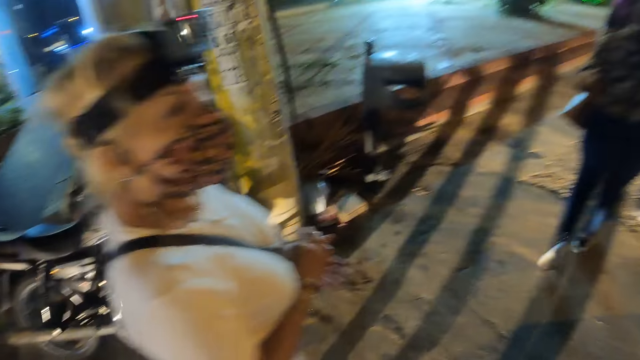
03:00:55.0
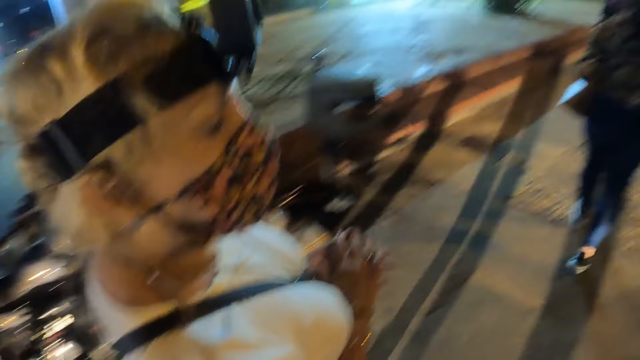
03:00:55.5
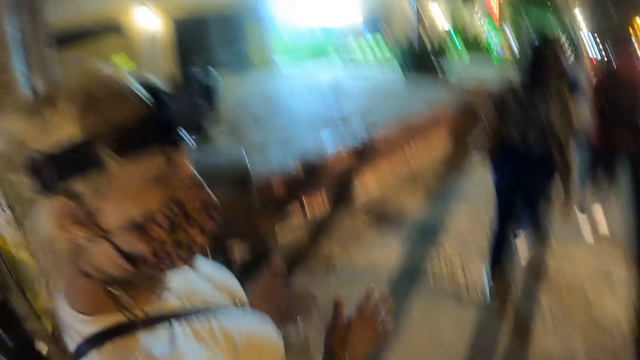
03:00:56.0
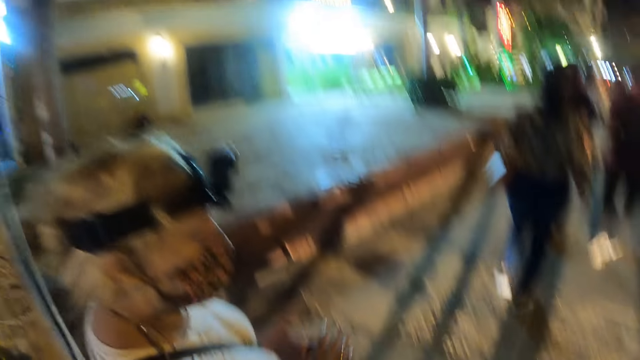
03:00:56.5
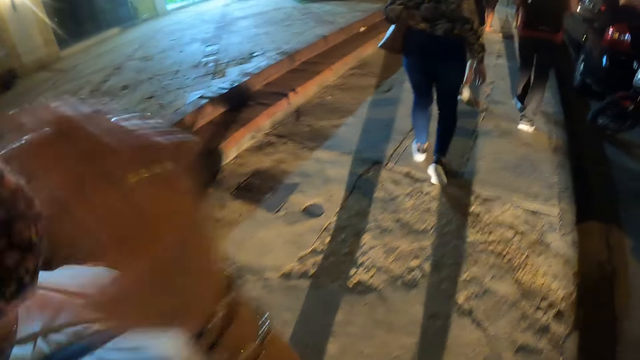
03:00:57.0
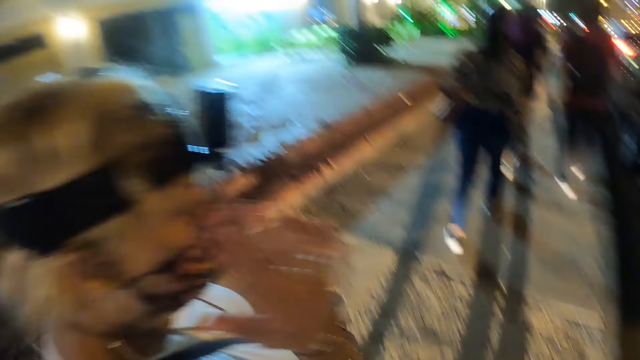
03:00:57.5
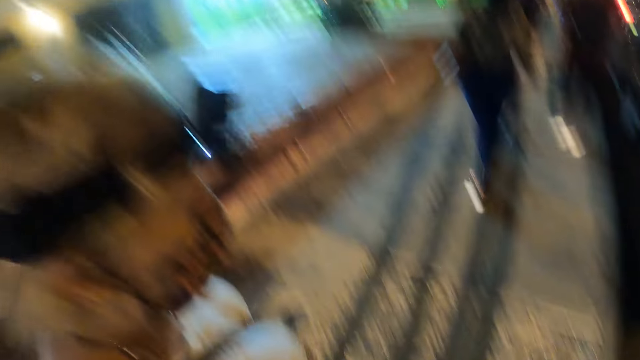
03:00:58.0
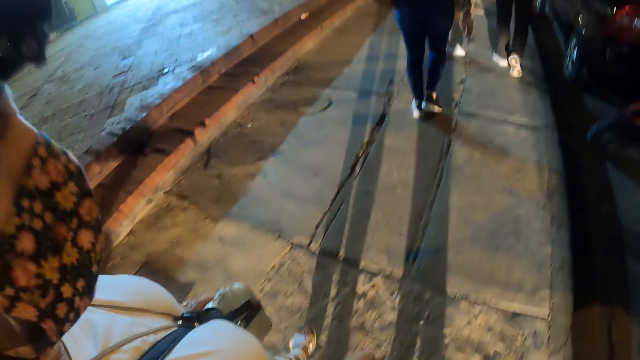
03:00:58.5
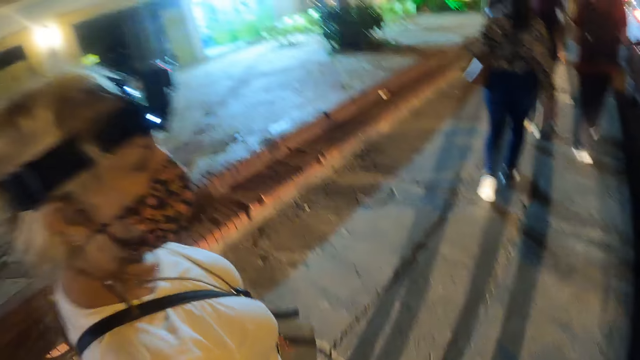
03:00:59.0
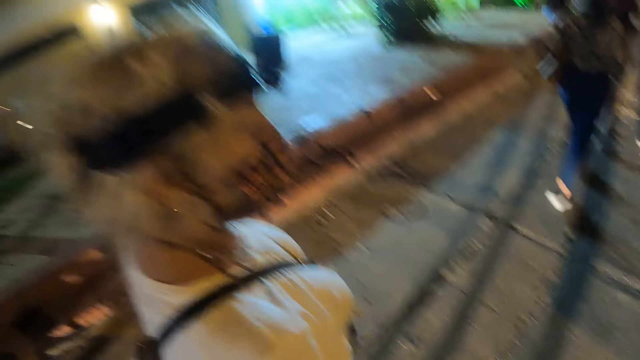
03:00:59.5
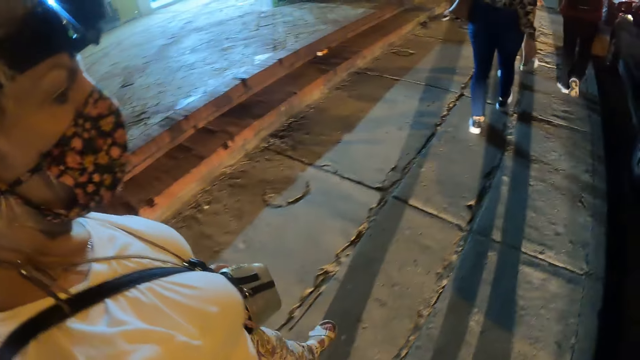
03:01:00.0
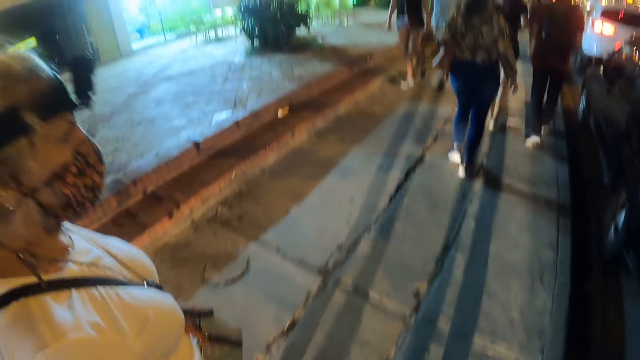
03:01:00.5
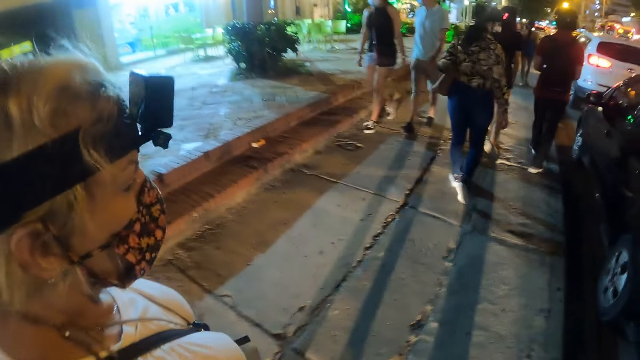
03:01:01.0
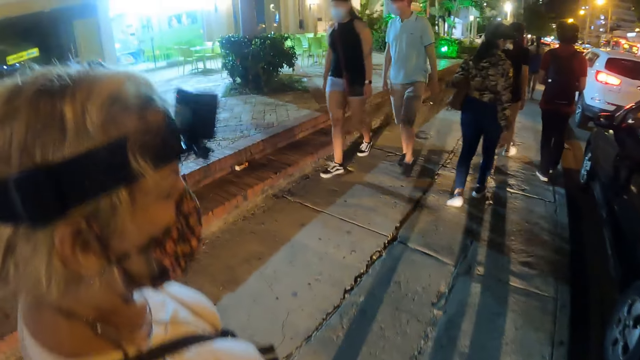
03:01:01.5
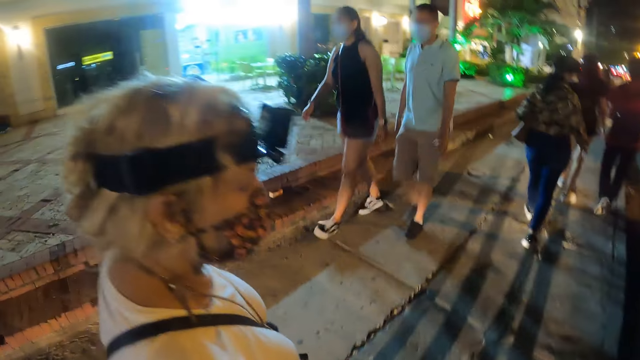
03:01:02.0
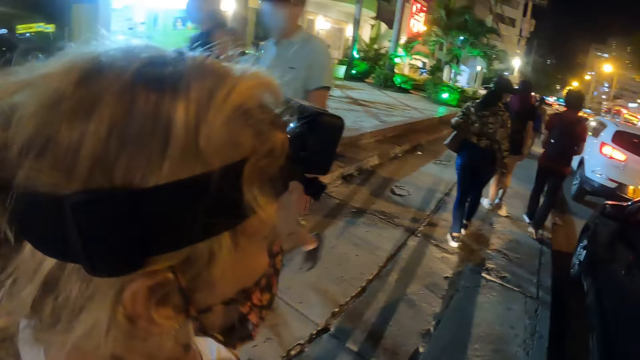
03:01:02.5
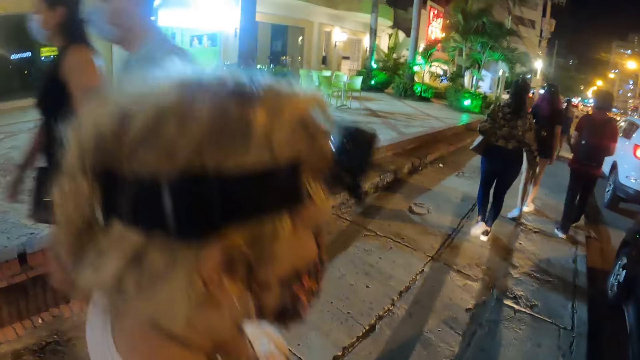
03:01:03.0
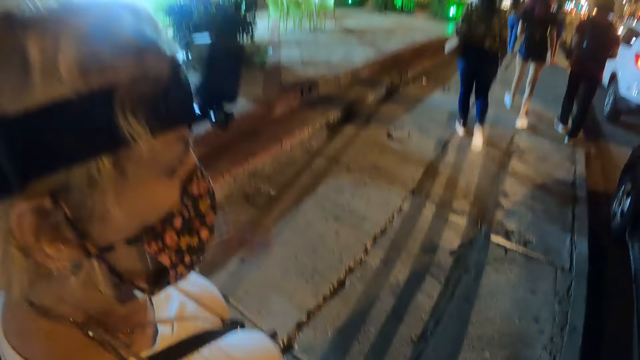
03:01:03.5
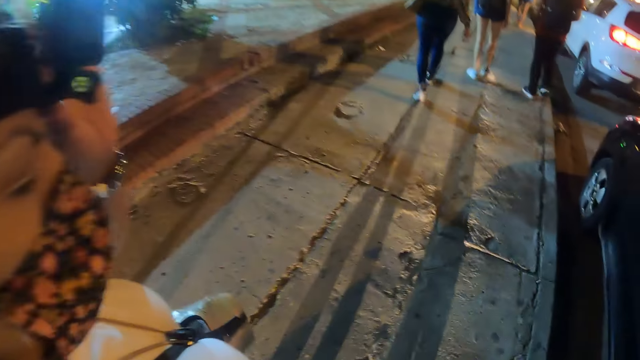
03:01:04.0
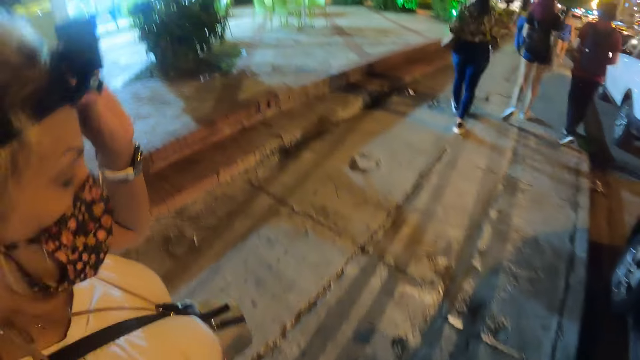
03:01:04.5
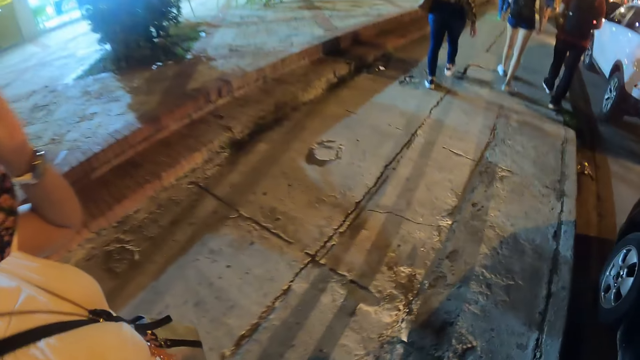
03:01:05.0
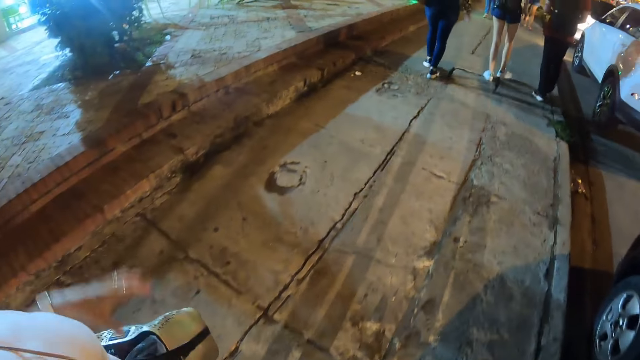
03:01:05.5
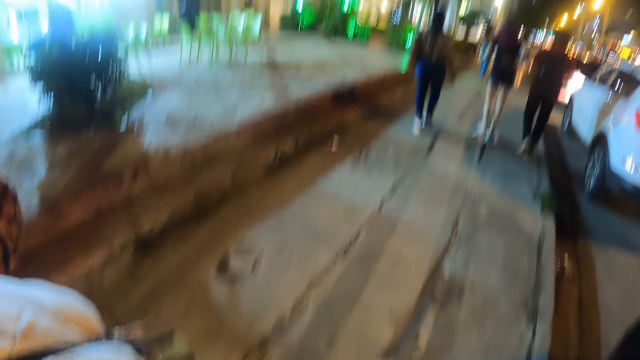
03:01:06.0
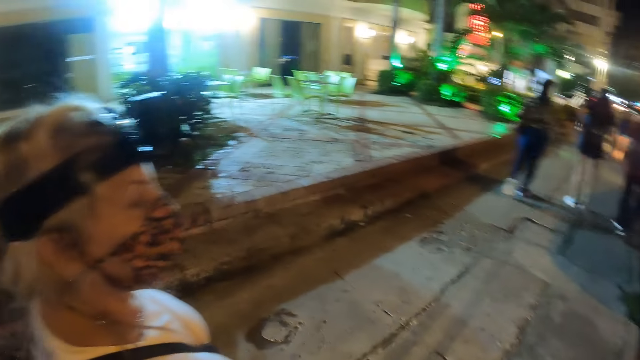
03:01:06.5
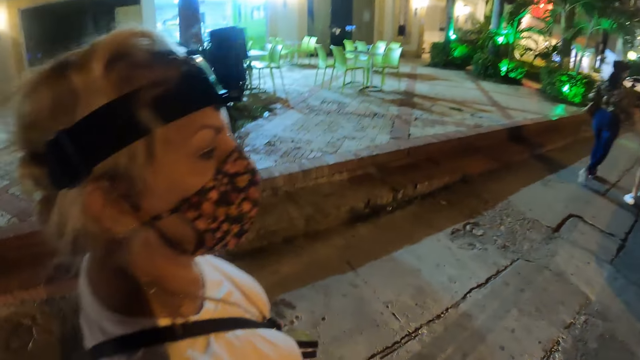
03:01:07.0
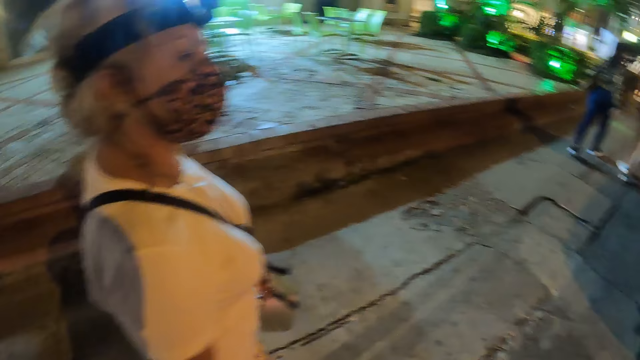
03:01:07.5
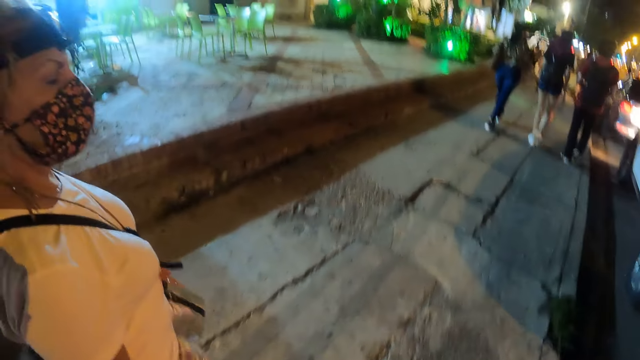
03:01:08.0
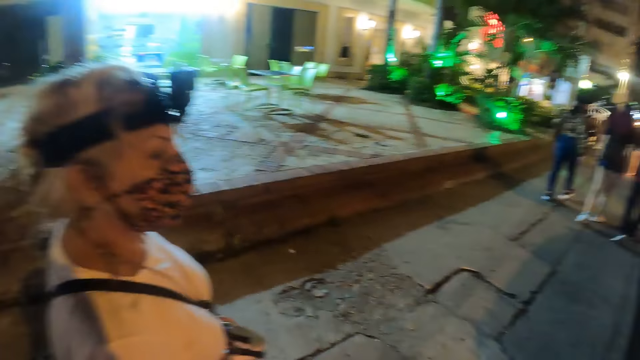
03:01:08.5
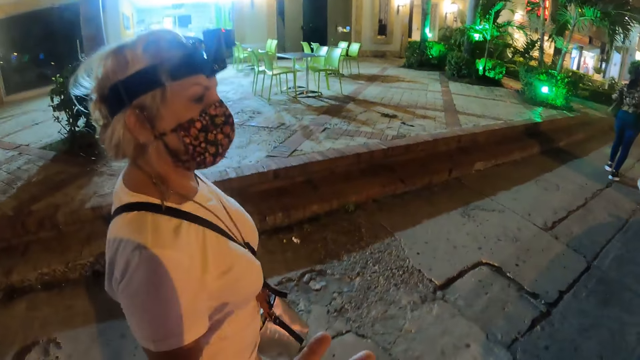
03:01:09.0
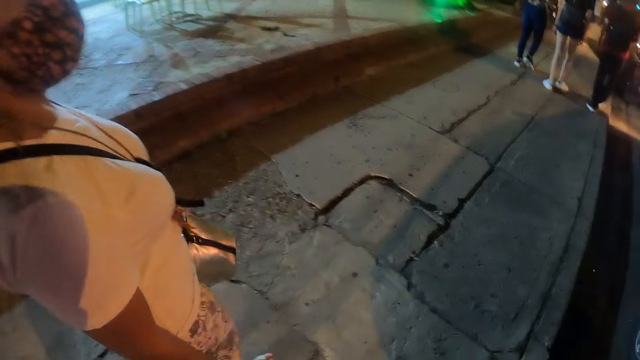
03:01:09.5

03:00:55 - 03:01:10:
A woman touches her face. The woman fixes the camera on the head.

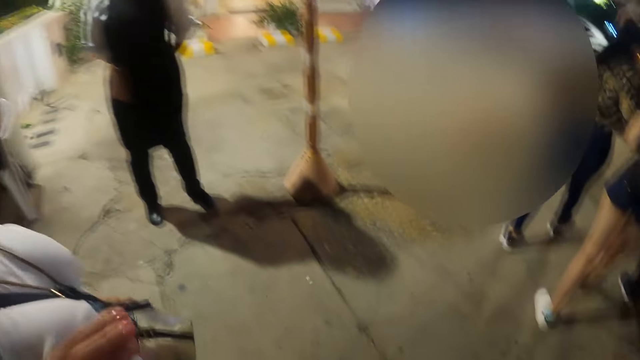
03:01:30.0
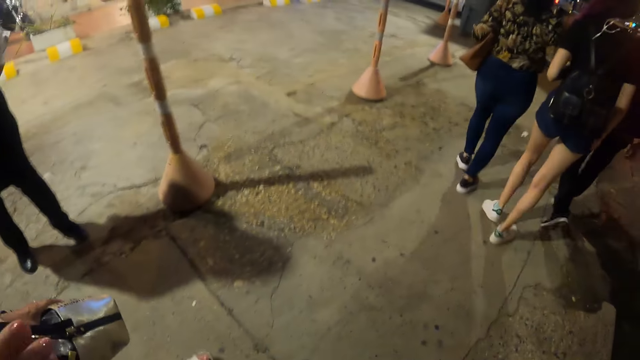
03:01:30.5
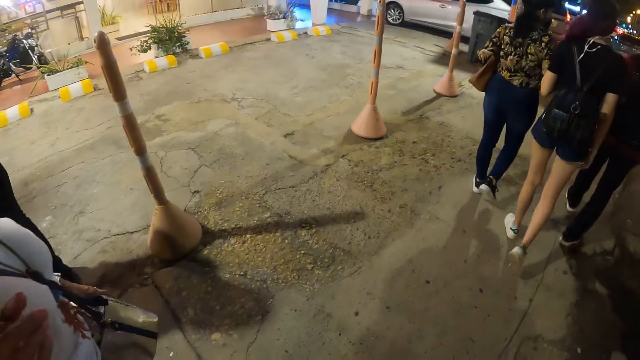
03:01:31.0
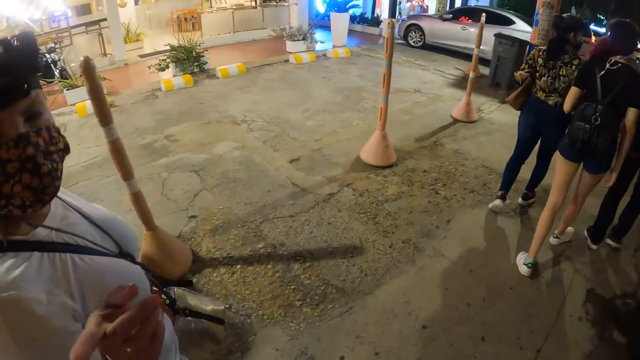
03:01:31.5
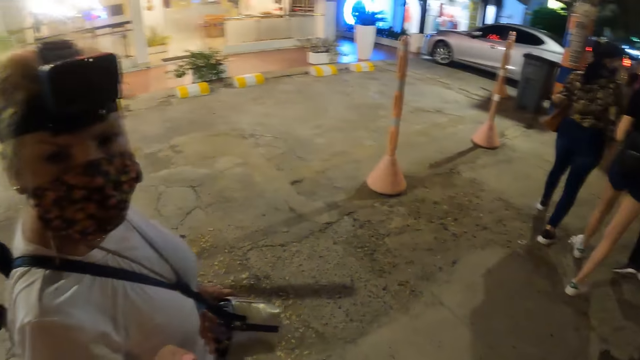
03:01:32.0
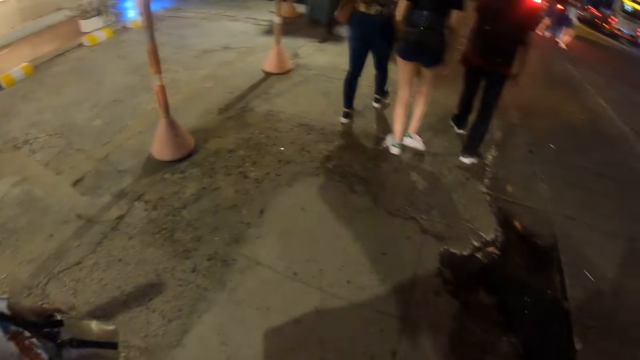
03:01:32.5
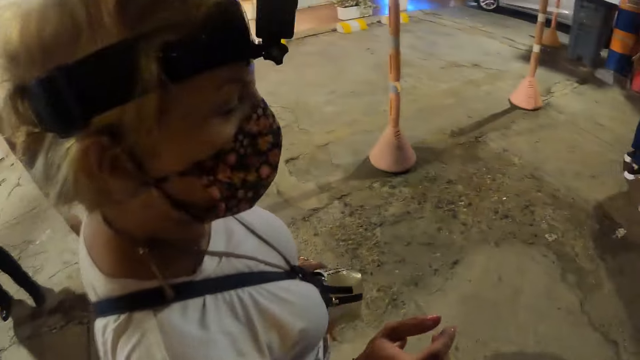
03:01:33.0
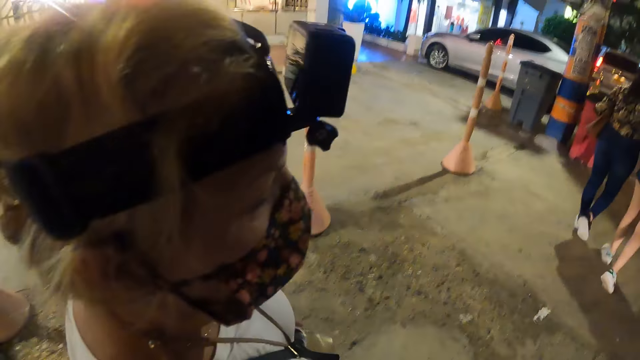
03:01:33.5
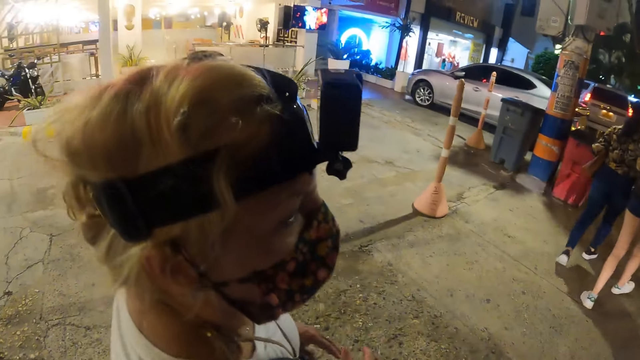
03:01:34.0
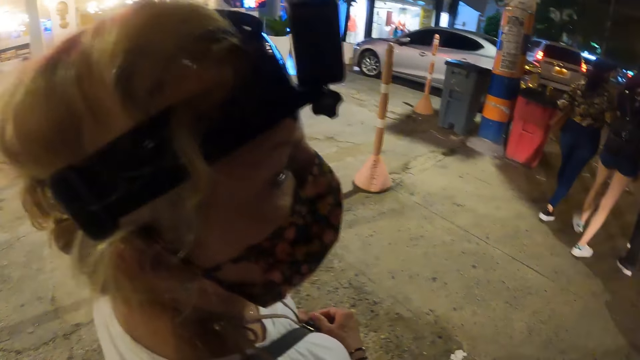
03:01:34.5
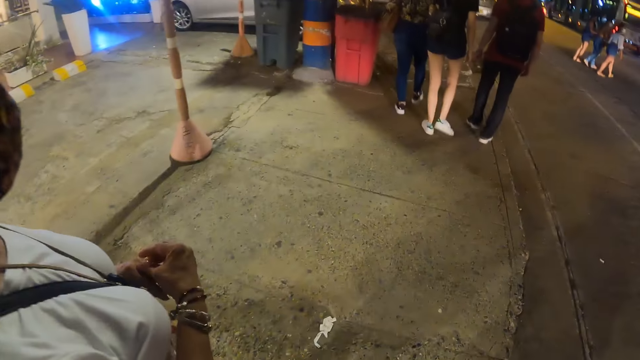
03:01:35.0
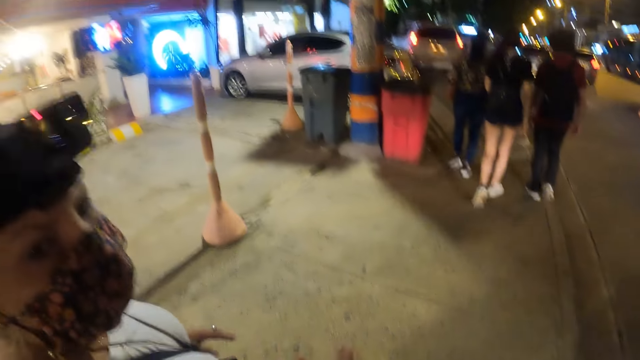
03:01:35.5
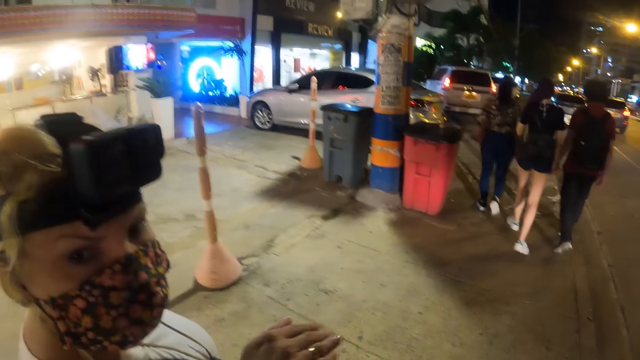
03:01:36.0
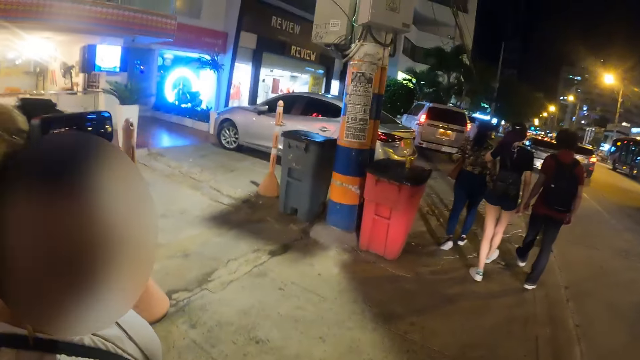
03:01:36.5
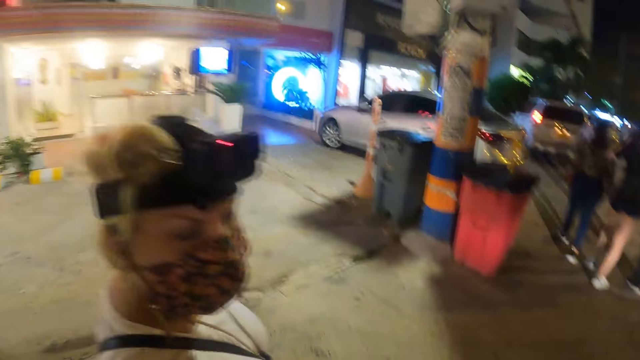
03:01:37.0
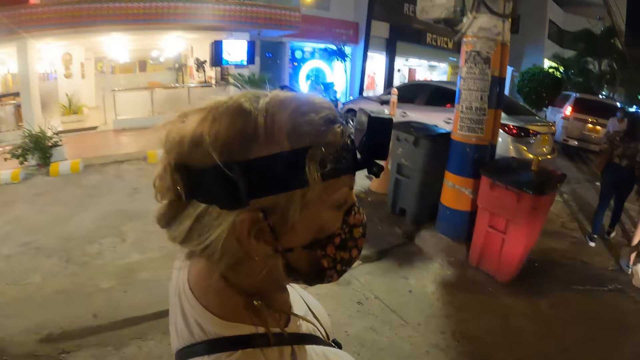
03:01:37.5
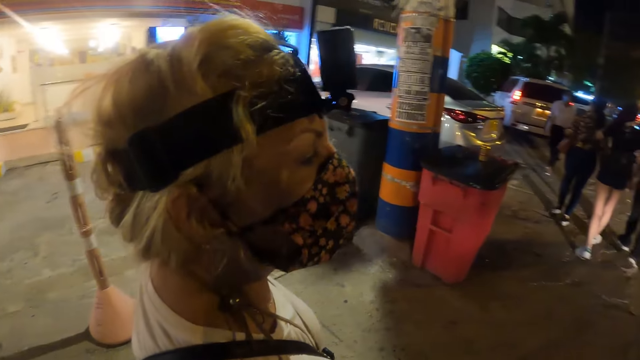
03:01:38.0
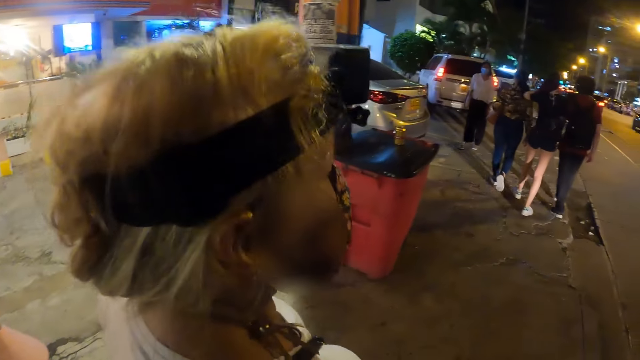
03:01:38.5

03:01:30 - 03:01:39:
A woman uses gestures. The woman moves her hand.
